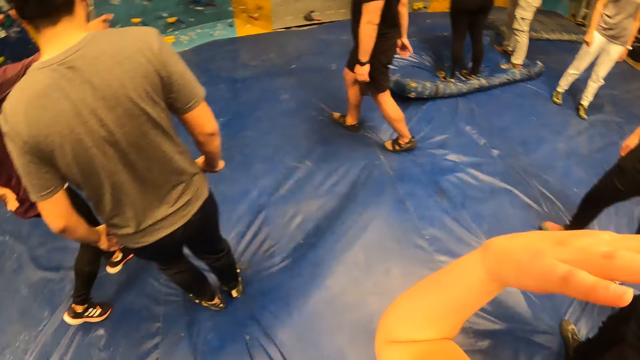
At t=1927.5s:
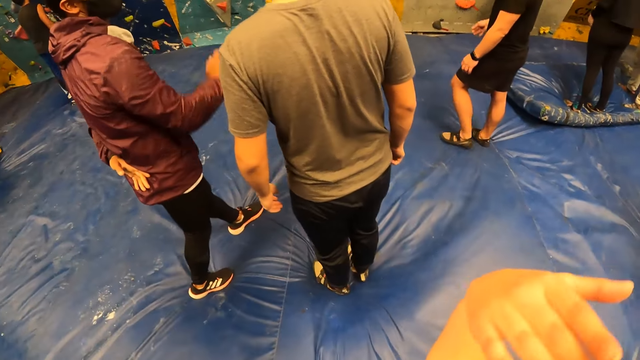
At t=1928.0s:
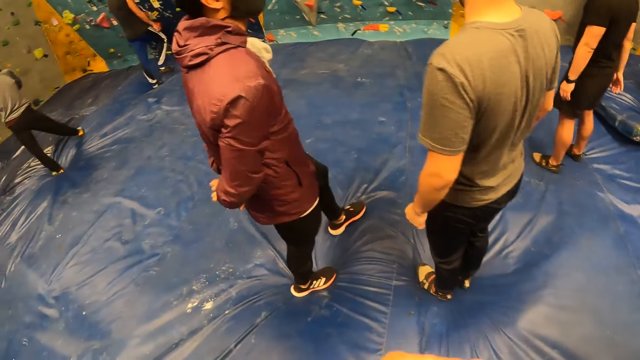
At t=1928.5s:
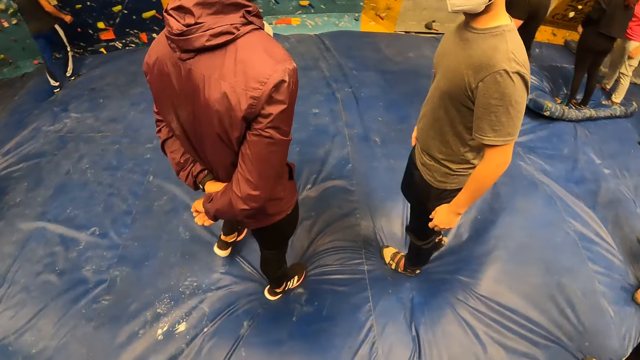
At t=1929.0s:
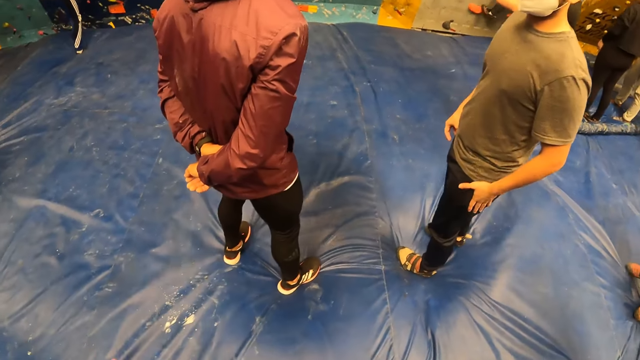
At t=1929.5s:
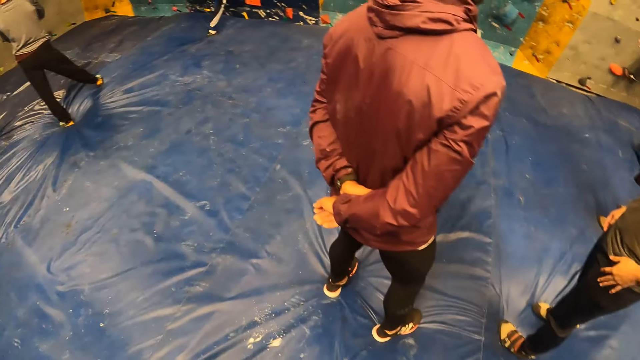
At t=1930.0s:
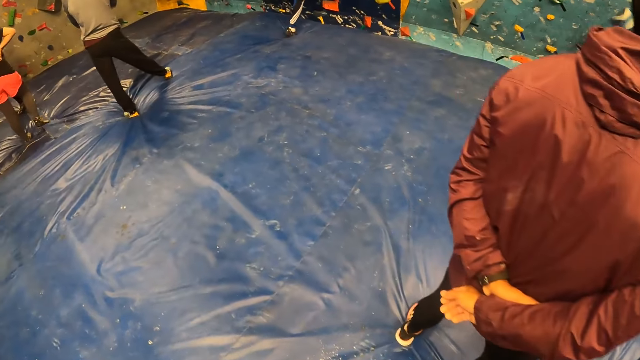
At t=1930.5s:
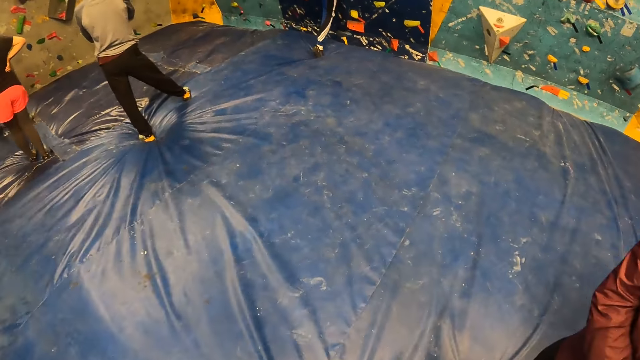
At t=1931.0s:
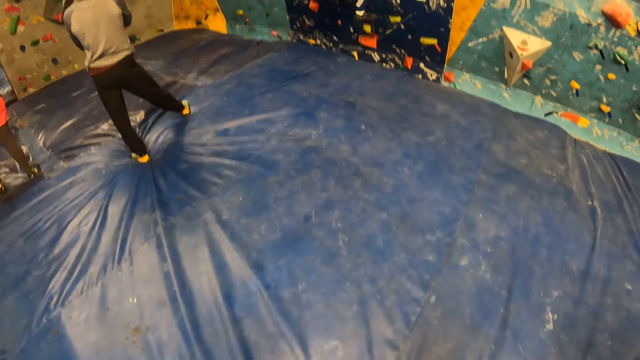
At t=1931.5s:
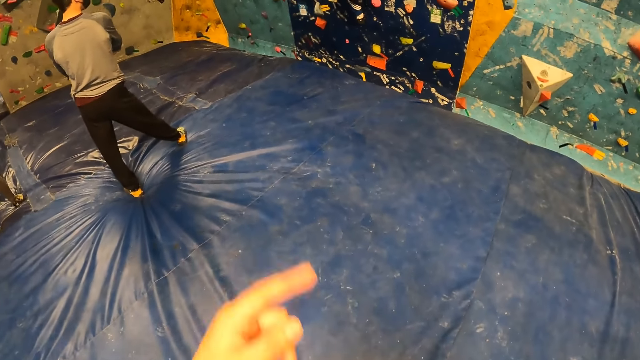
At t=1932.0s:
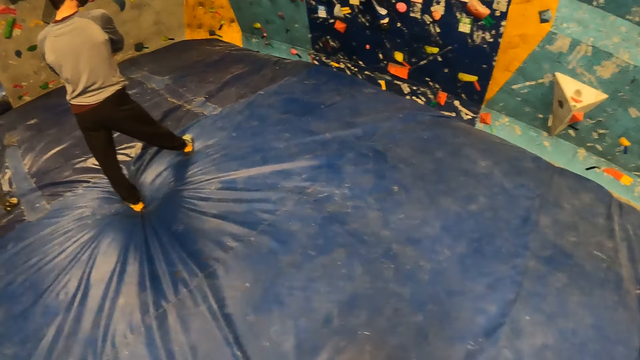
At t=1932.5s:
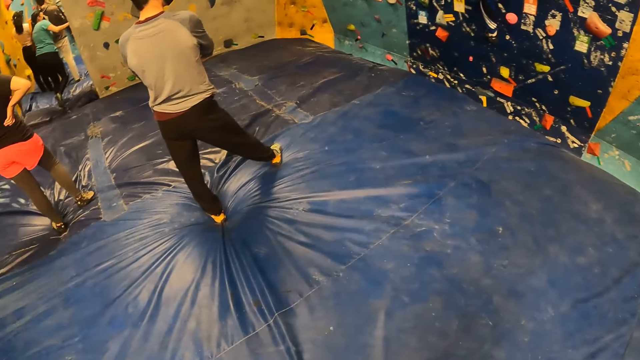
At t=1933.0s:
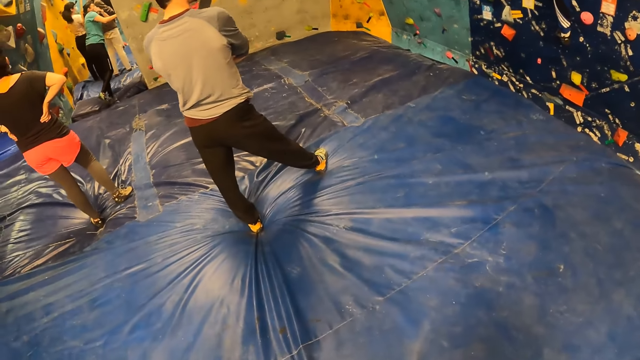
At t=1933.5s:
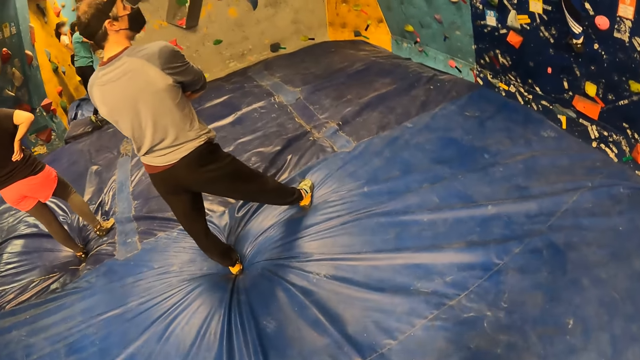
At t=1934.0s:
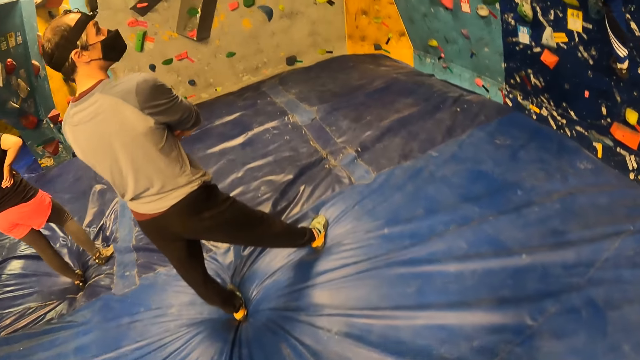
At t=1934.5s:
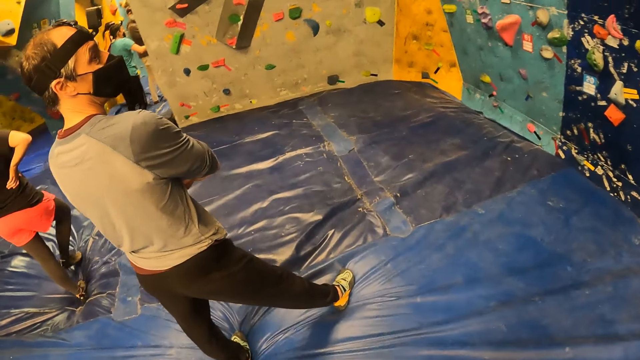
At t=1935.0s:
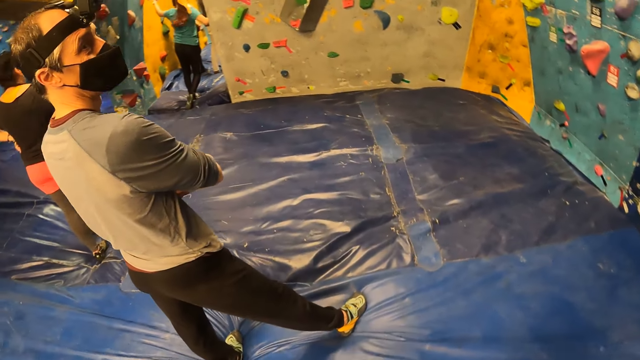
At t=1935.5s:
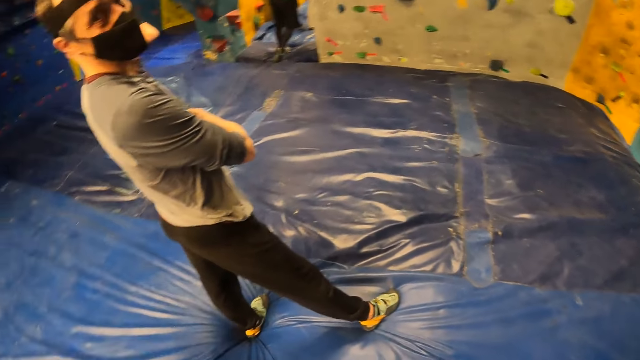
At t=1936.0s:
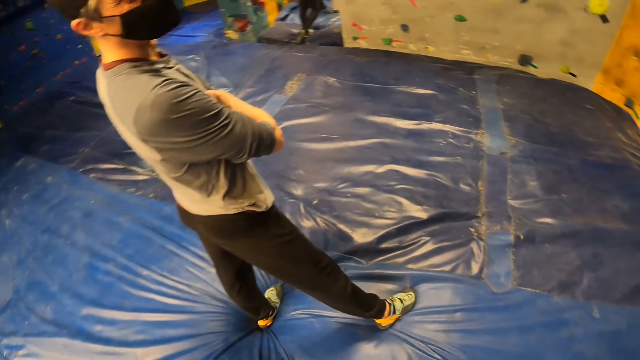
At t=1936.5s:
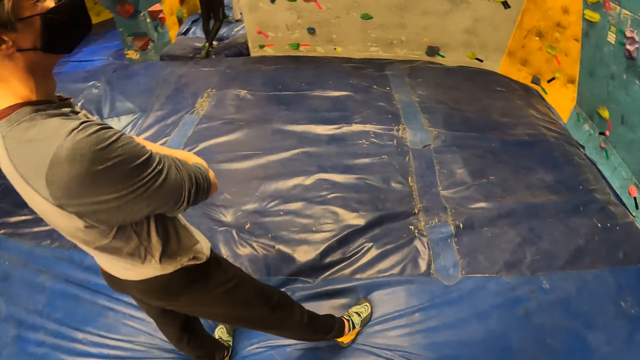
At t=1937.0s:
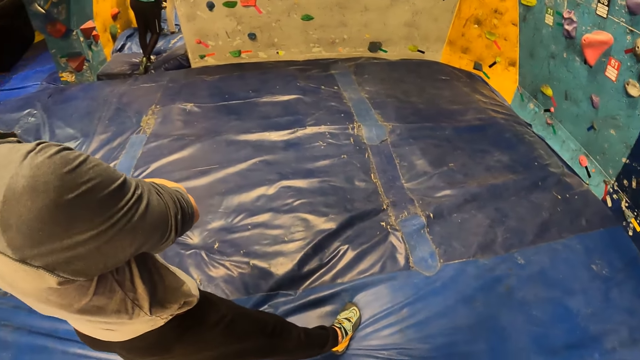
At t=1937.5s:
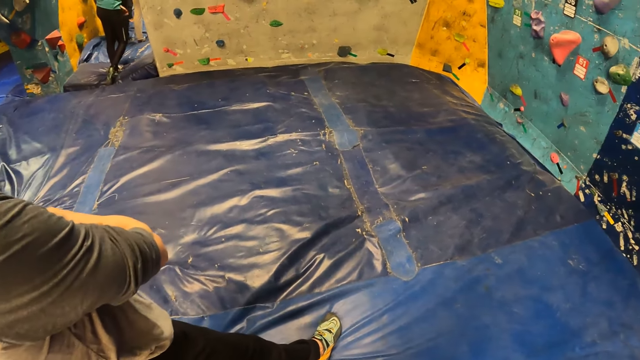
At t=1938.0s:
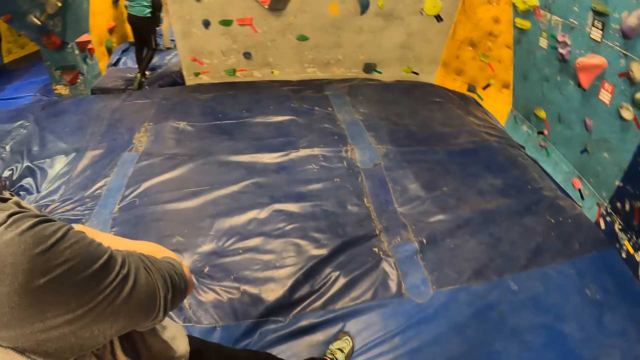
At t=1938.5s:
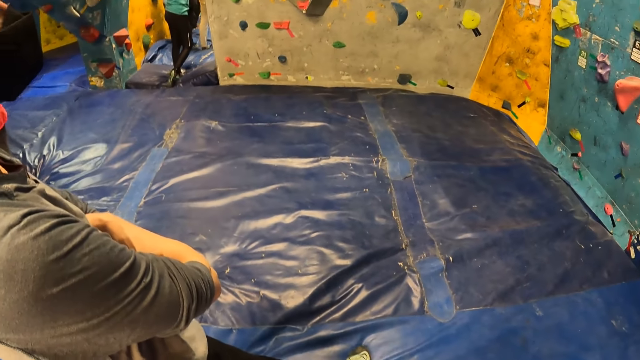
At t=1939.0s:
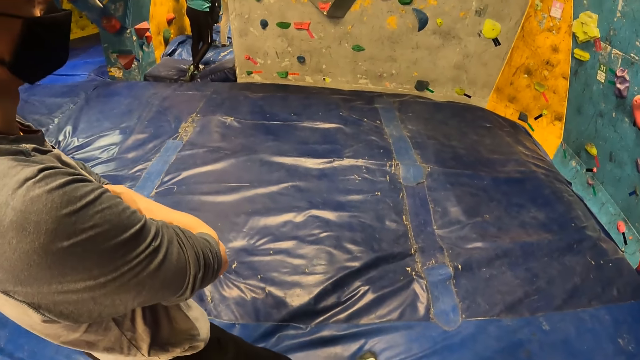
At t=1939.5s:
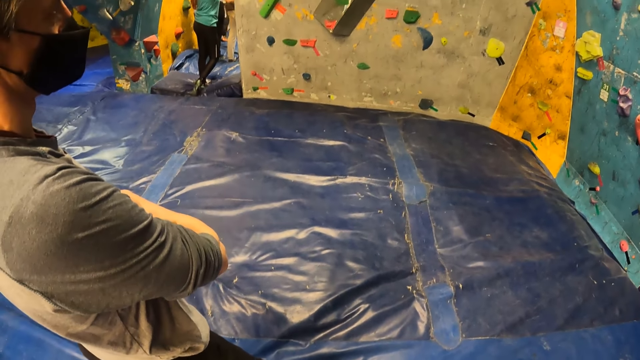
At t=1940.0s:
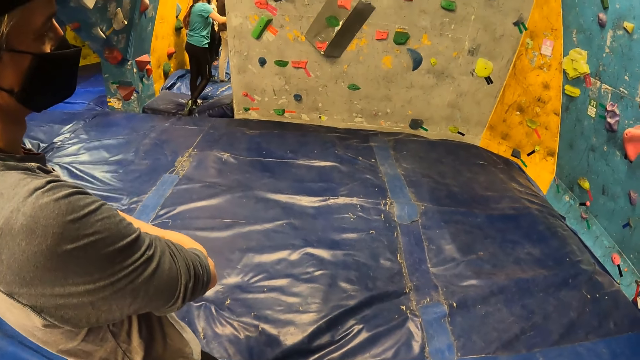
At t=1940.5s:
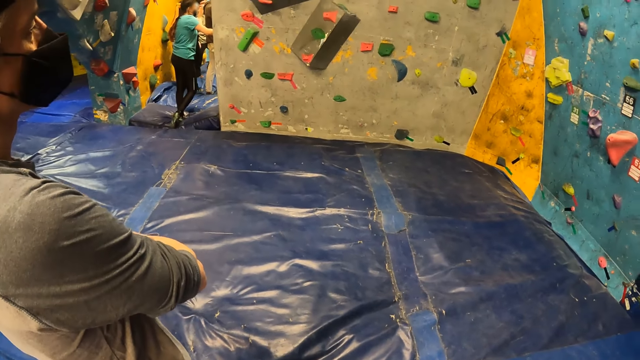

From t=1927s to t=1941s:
The camera wearer shakes her hand. The man puts his right hand behind his back. The camera wearer looks around the climbing wall game. She walks around the climbing wall game. She points at the climbing wall. She looks around the climbing wall game.

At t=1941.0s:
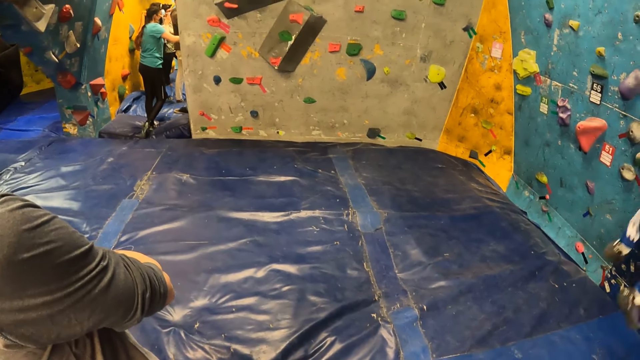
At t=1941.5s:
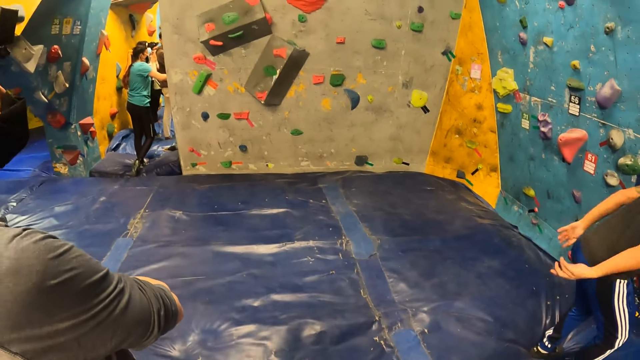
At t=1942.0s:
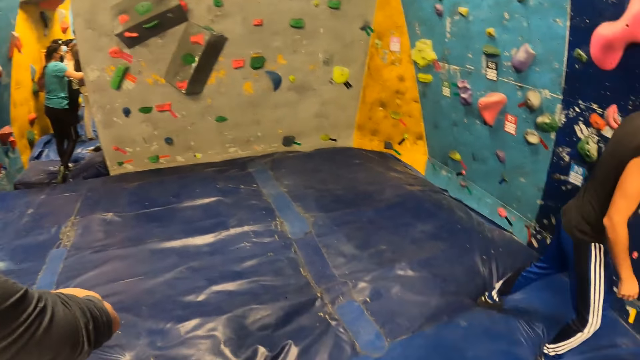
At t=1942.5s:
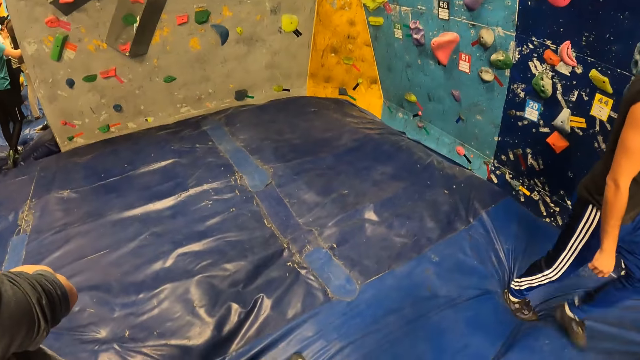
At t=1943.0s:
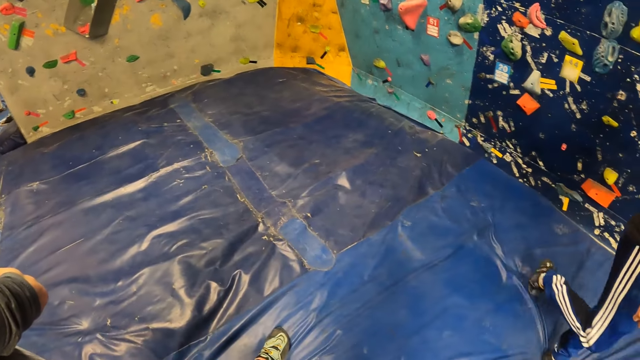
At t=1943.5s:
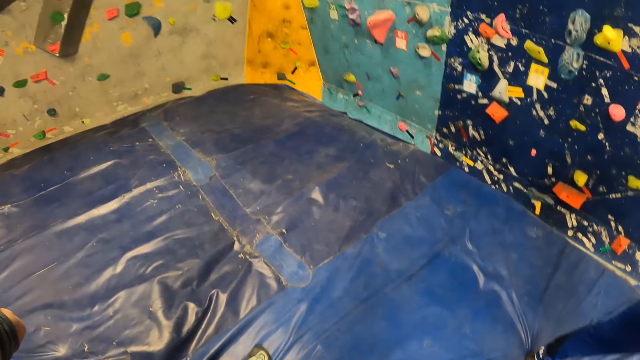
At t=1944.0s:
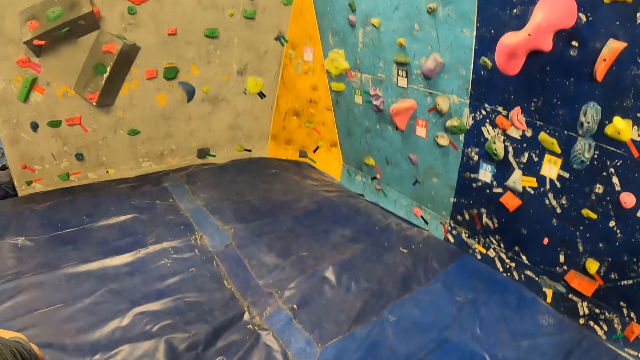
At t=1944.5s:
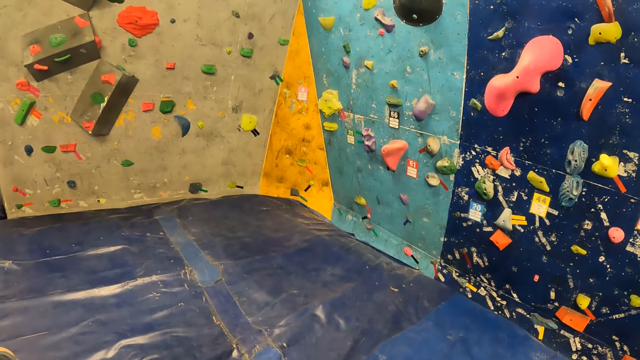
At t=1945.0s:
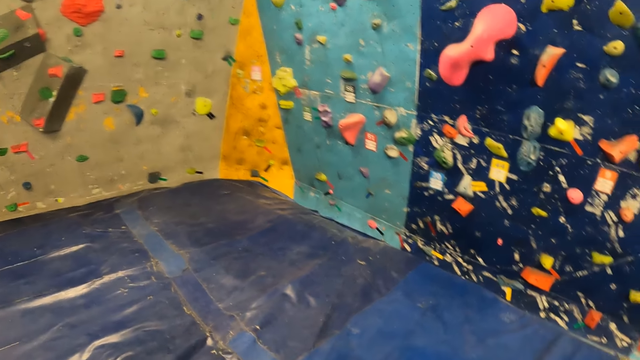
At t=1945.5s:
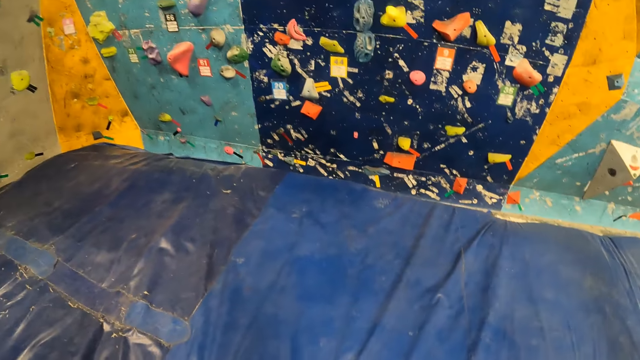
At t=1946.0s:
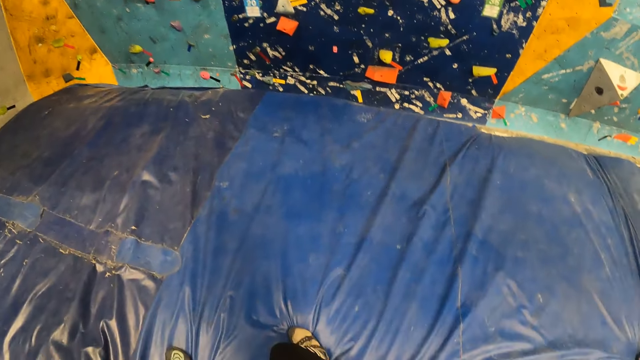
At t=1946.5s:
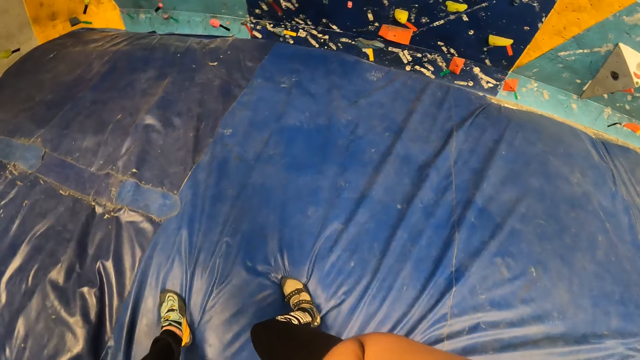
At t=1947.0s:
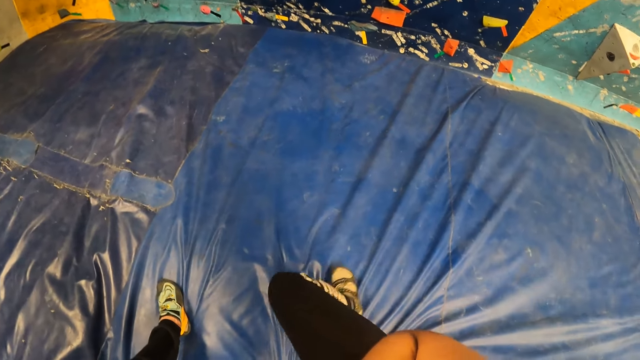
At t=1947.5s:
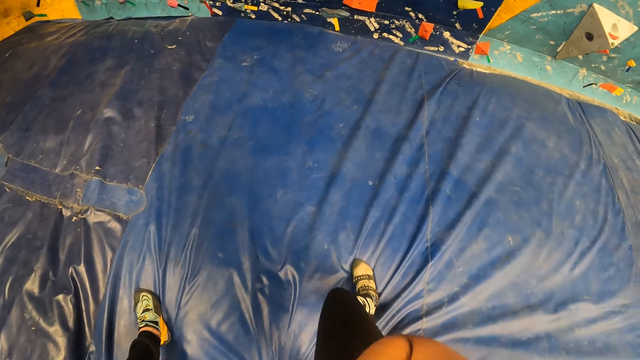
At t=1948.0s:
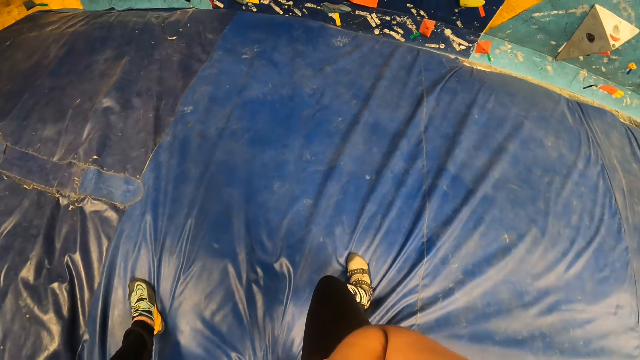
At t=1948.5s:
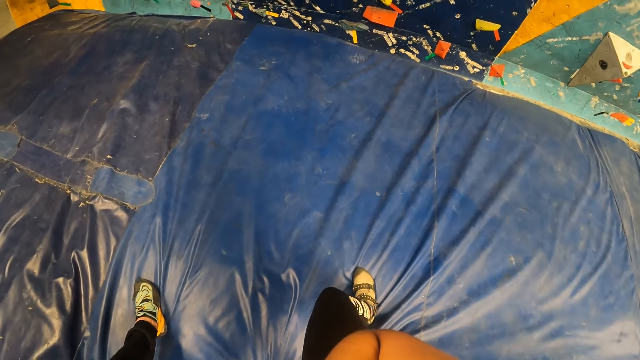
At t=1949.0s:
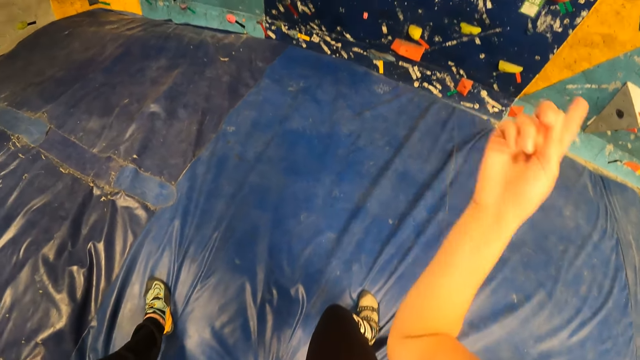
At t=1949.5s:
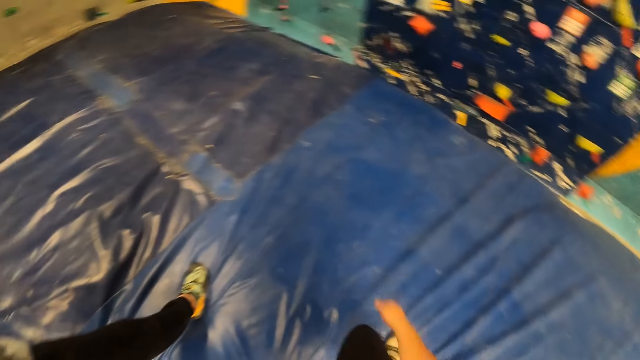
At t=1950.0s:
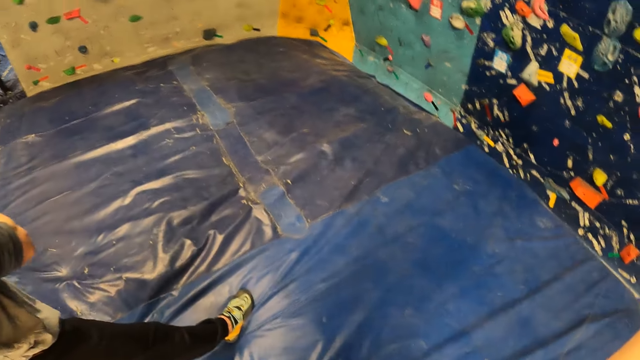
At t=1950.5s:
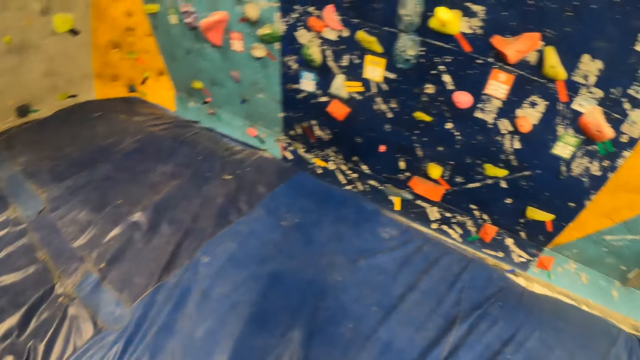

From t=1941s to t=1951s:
The camera wearer does something. She points at the climbing wall. She hits her right hand on her right leg.
